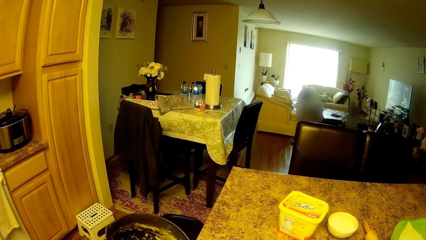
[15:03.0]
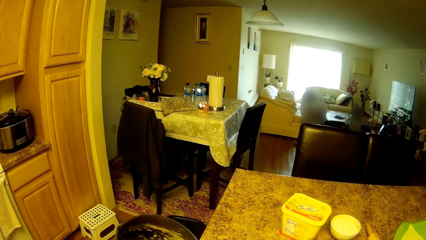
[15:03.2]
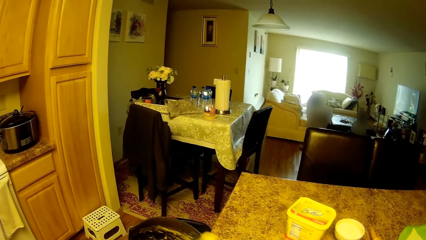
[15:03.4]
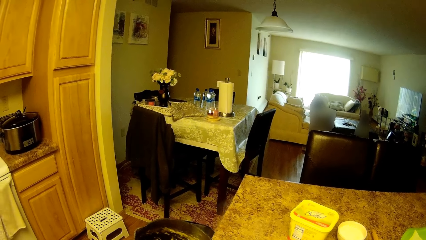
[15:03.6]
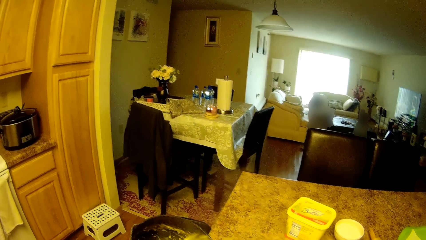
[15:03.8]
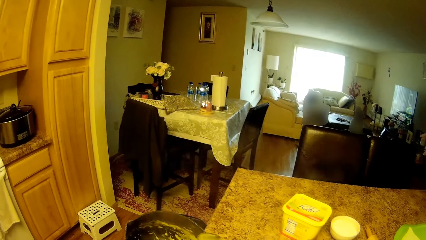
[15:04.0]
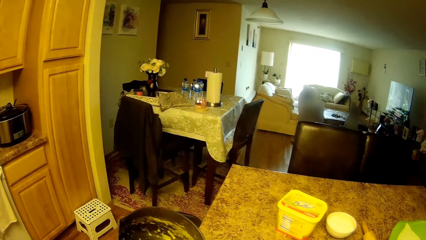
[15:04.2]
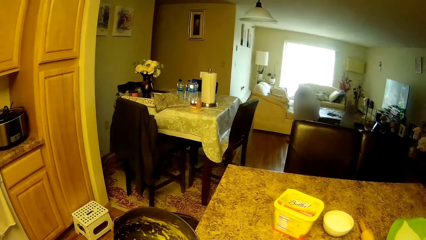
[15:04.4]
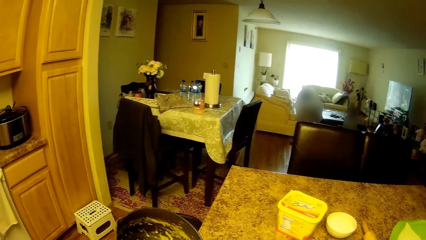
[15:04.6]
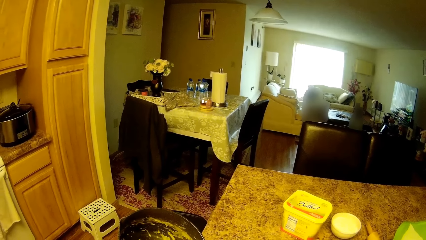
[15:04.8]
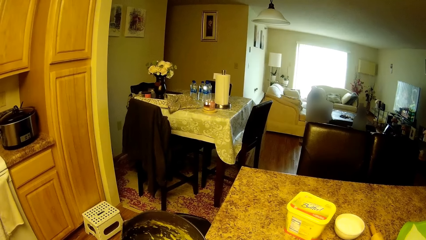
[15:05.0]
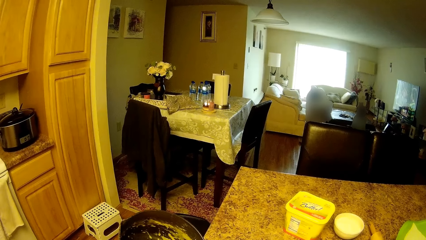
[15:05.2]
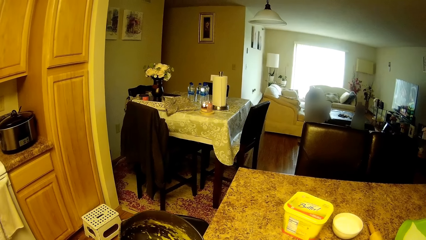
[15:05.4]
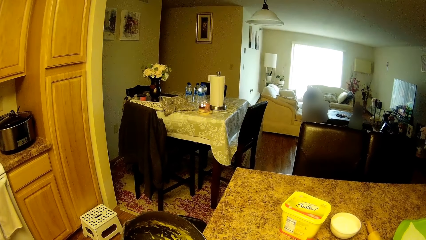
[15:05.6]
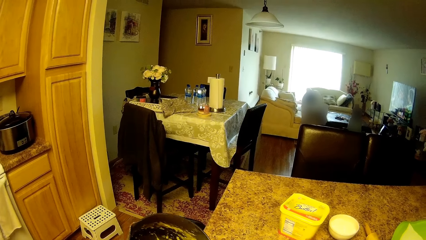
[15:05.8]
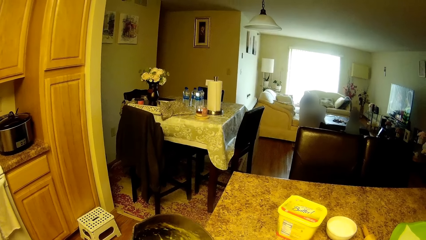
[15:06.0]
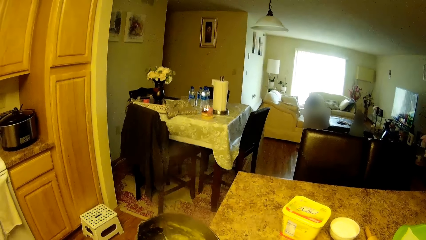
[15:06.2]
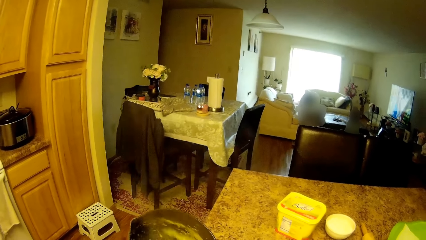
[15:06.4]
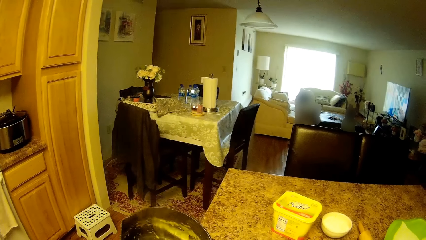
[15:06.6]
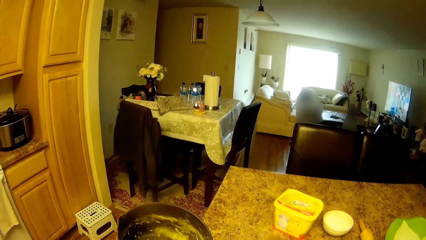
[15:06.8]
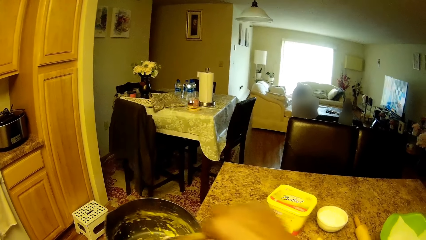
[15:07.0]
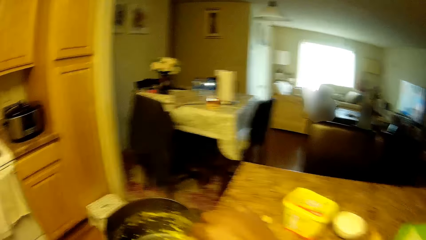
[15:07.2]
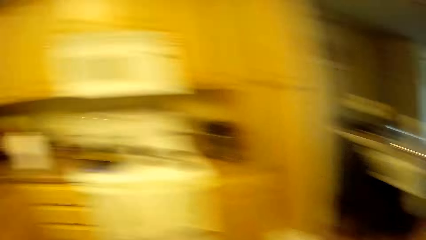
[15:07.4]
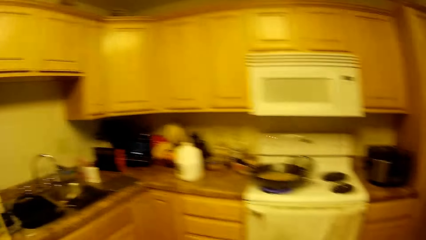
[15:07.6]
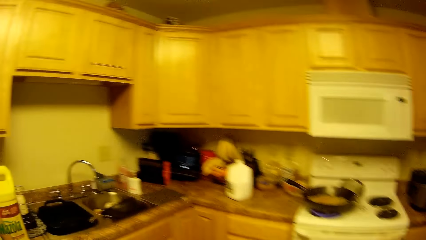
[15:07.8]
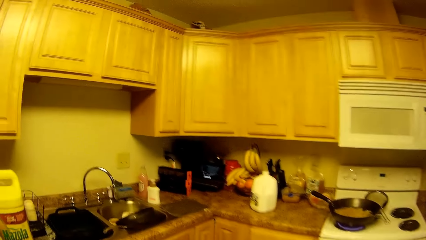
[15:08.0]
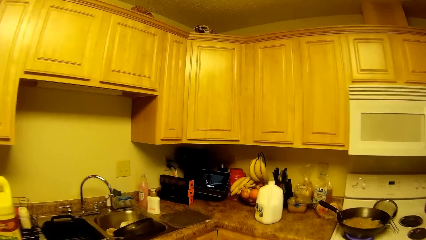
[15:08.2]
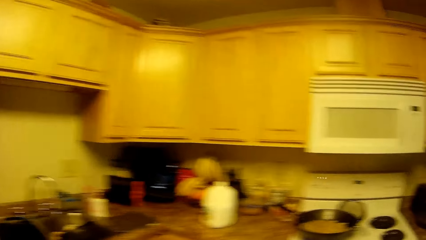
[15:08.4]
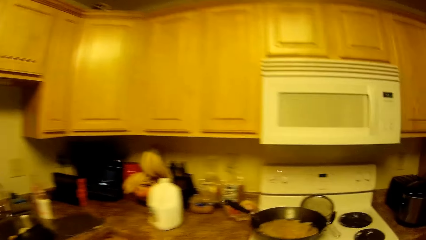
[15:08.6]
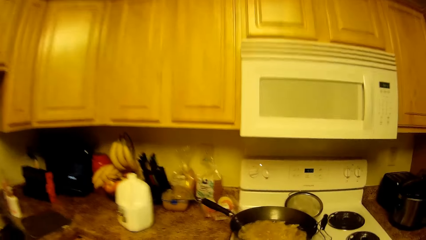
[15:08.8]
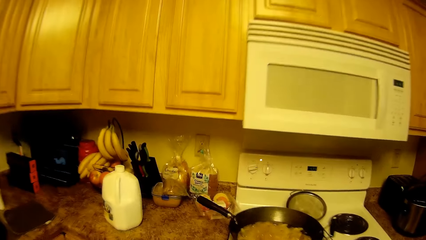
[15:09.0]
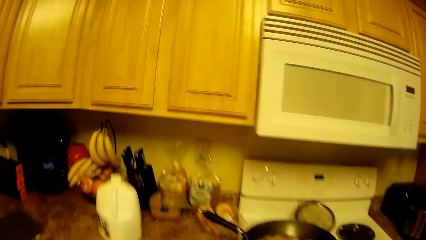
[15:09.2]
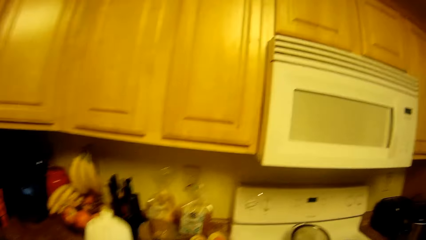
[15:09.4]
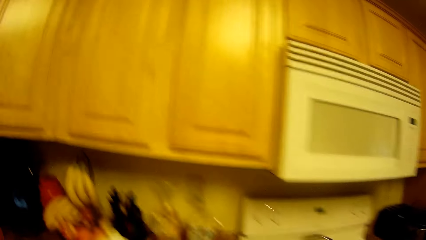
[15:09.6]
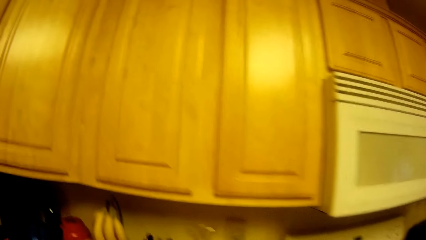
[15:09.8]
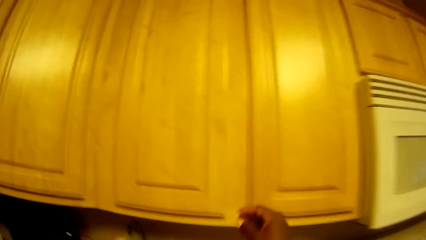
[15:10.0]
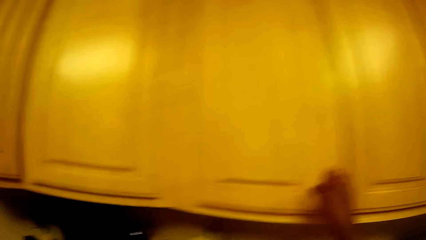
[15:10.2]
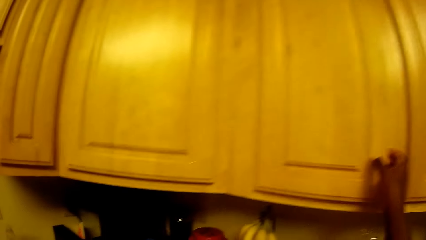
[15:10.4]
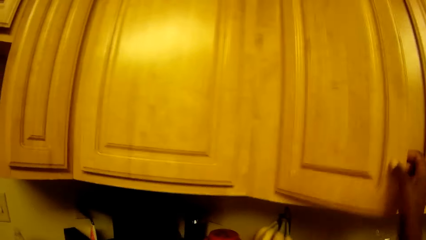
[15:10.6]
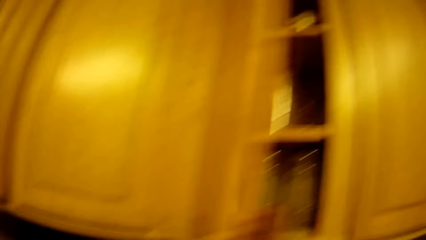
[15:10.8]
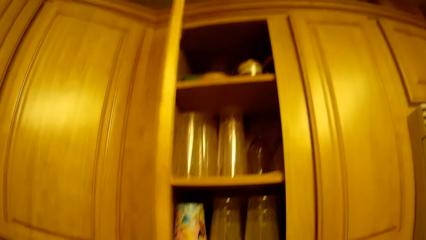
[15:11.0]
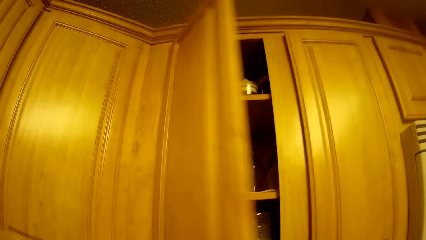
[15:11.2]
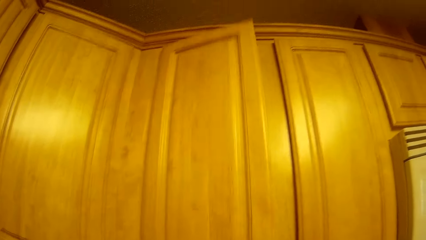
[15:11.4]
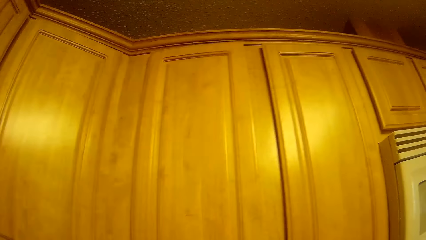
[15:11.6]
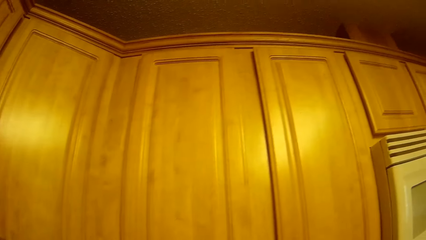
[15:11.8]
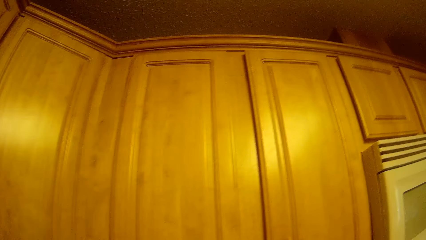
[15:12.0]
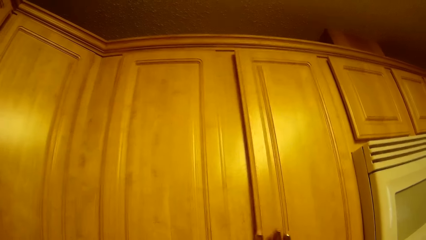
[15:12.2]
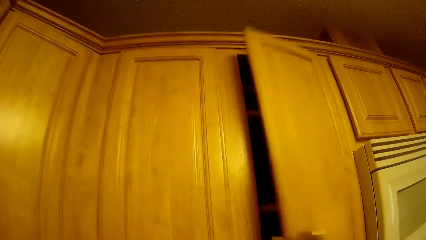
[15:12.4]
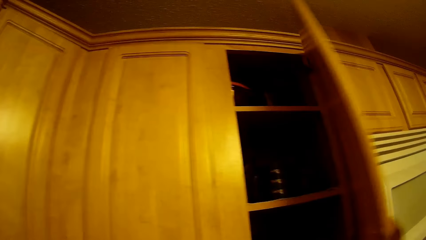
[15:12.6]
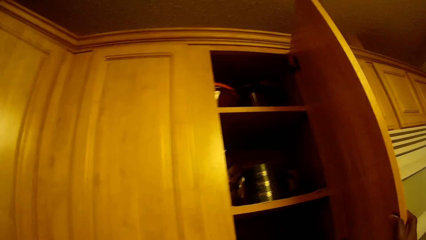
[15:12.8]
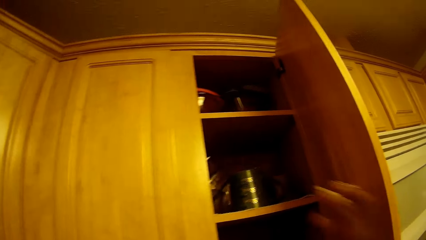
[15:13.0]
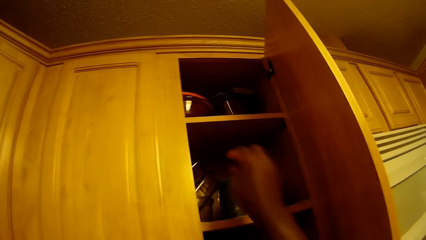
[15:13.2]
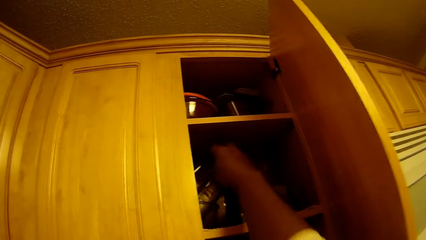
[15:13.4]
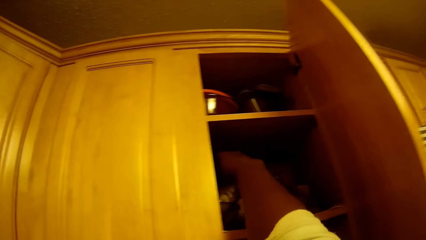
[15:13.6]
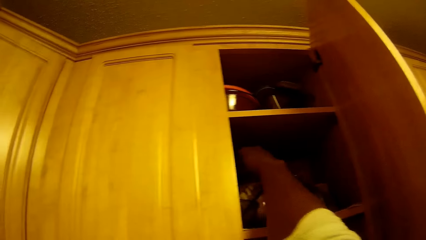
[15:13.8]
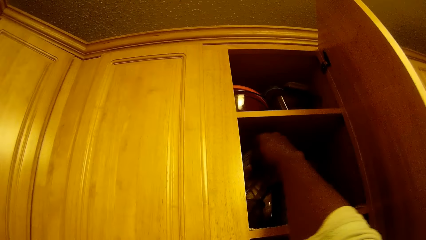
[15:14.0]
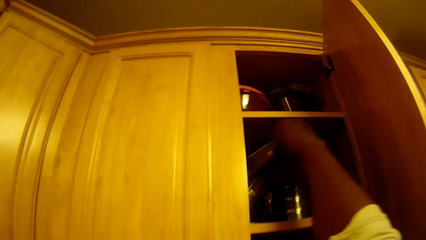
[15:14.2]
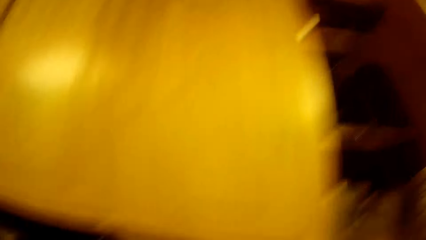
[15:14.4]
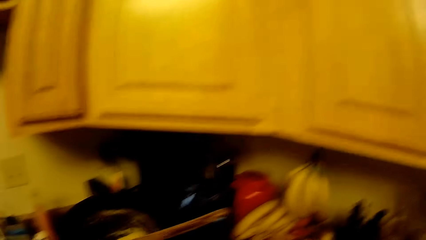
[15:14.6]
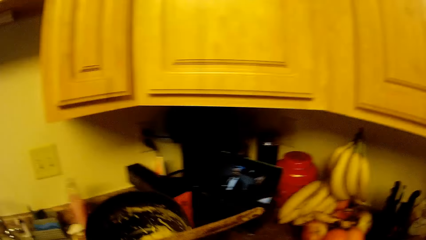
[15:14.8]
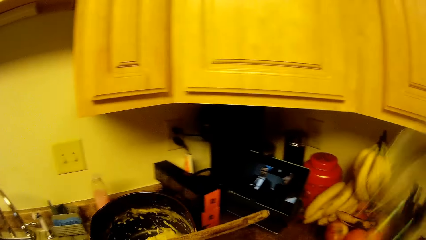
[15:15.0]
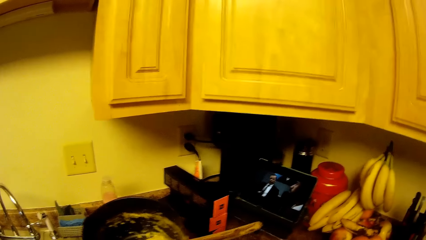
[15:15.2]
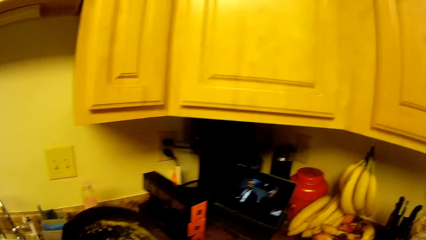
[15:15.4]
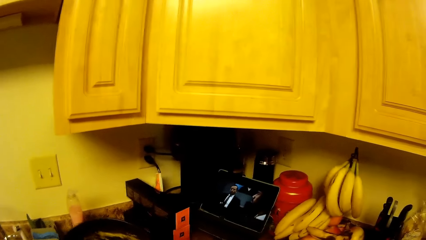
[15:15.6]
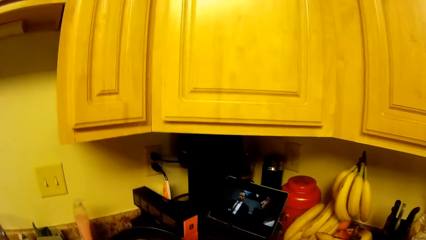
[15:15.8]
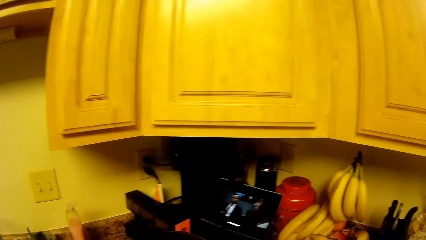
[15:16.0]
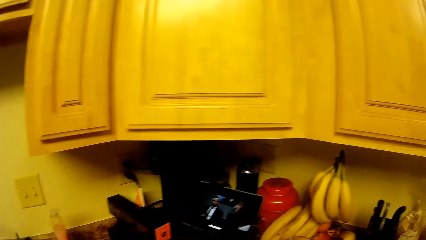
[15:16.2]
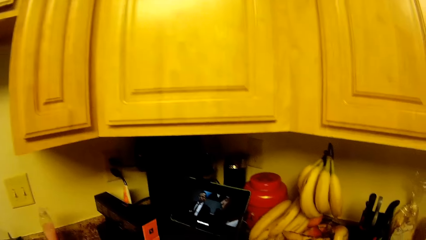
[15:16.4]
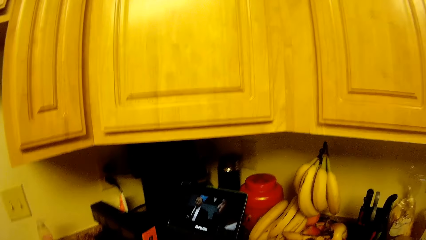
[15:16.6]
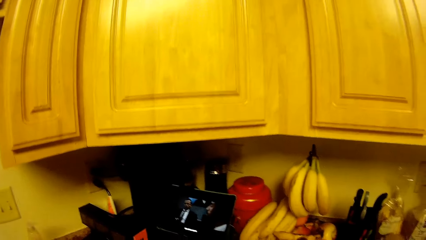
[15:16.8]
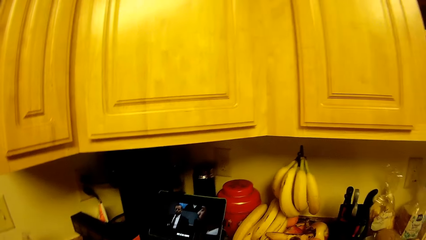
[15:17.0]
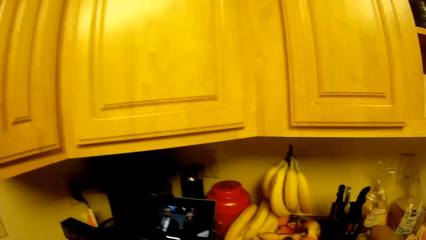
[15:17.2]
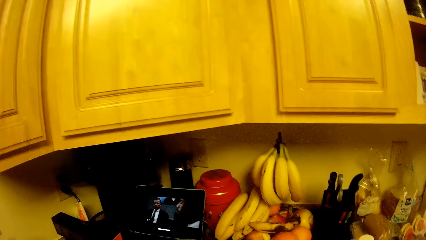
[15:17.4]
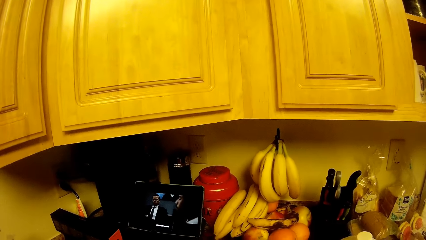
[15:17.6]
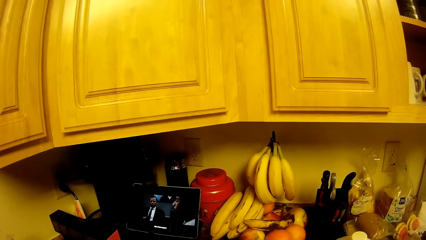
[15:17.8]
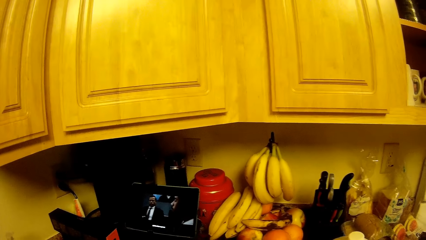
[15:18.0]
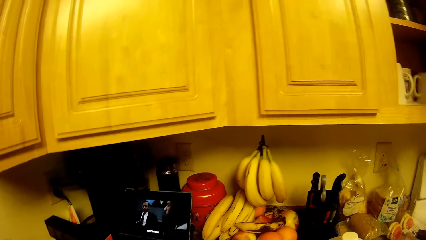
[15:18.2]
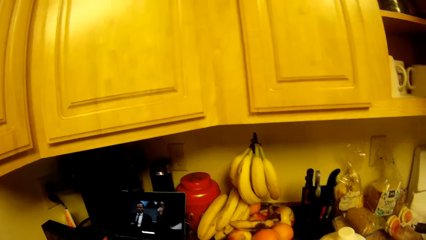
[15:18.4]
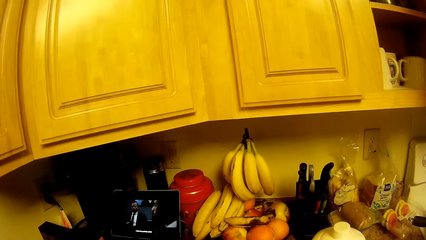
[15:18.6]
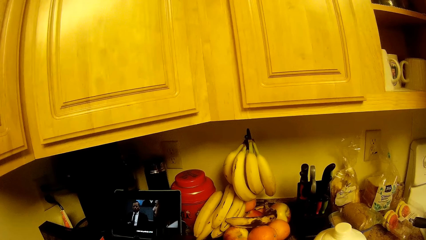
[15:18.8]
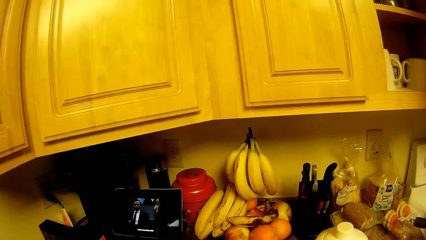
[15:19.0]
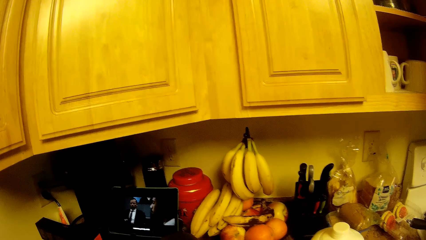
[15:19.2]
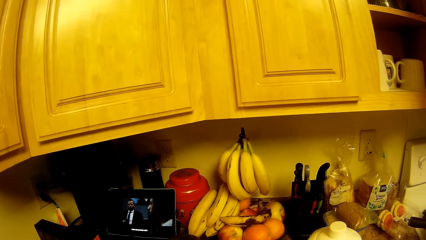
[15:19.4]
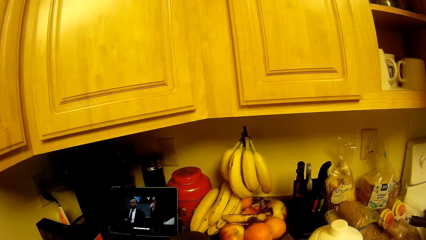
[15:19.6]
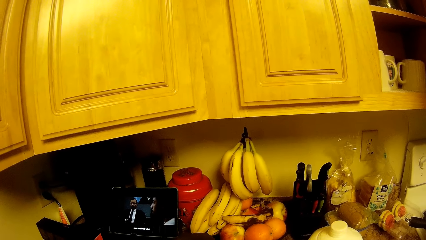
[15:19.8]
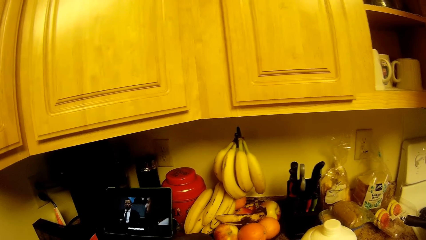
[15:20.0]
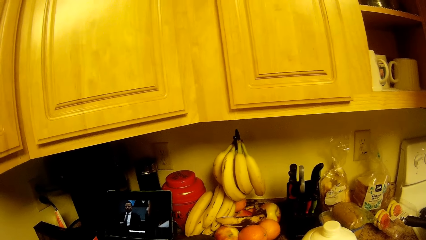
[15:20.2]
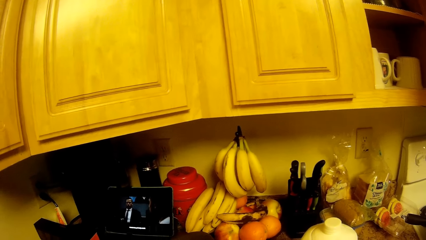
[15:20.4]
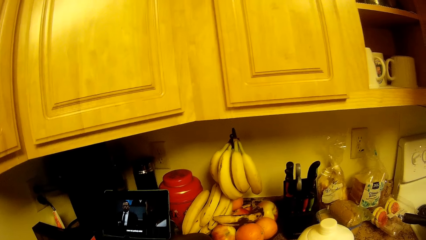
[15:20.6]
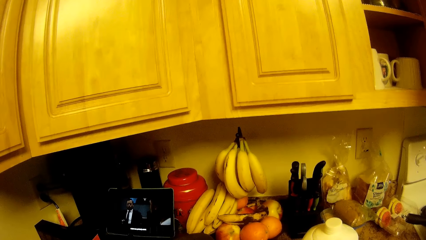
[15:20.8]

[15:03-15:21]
The camera wearer scoops food from a bowl into a pot with a serving spoon in her right hand. She puts the stick in the pan. She opens a cabinet drawer with her right hand. She closes the cabinet drawer with her right hand. She opens the cabinet drawer with her right hand. She takes a bowl or plate out of the cabinet with her right hand. She puts the plate on the table. She serves the food on the plate.
